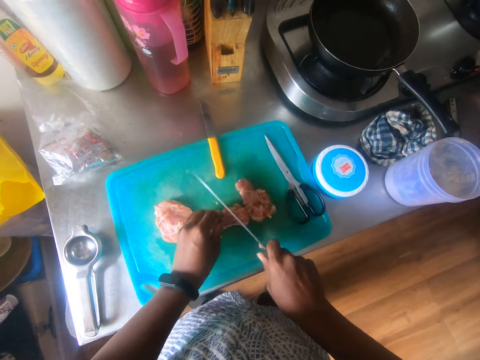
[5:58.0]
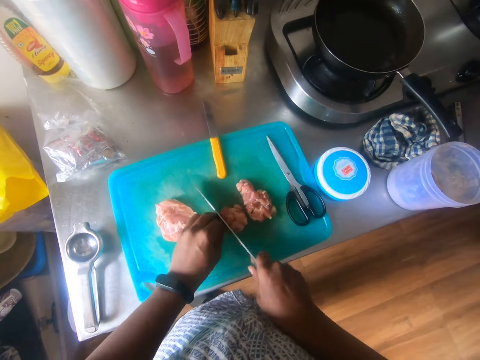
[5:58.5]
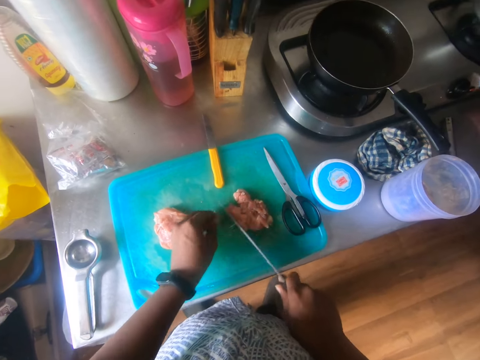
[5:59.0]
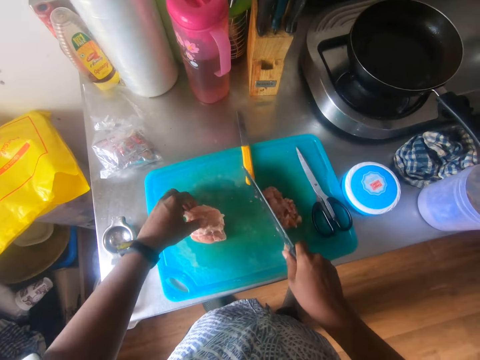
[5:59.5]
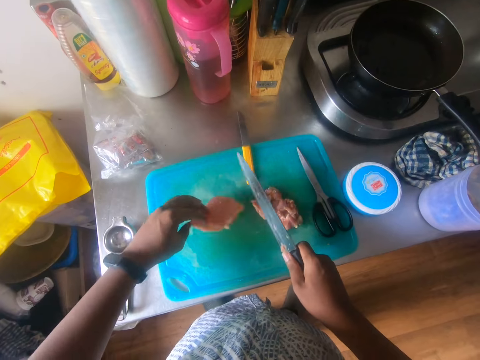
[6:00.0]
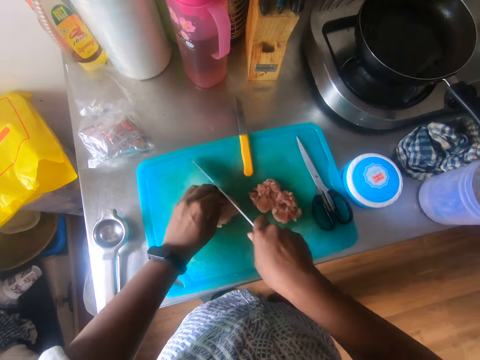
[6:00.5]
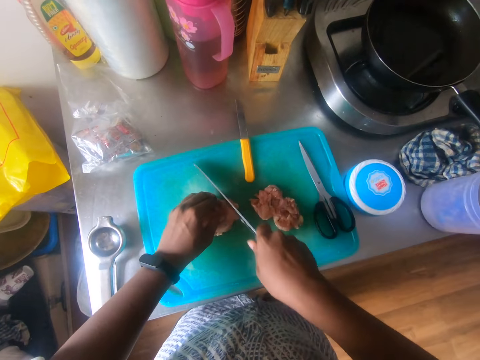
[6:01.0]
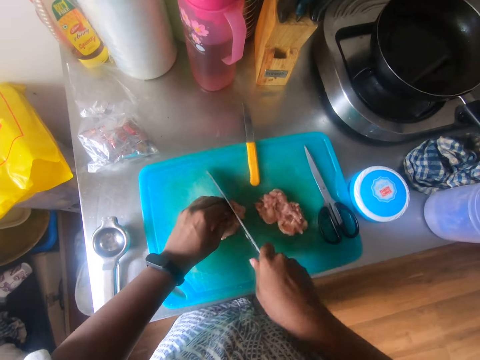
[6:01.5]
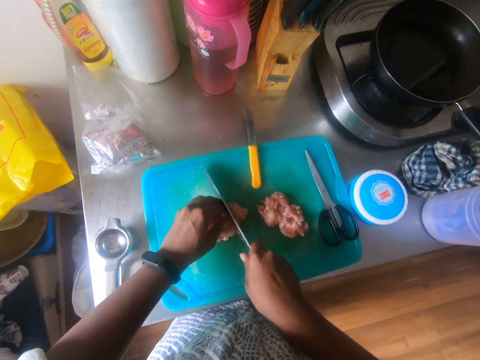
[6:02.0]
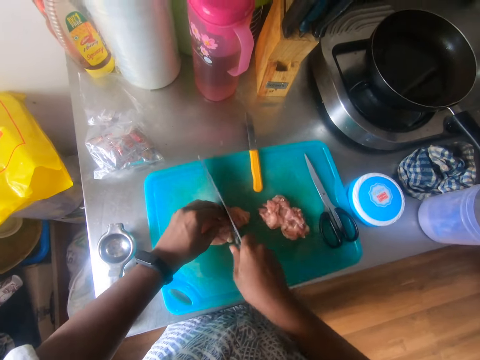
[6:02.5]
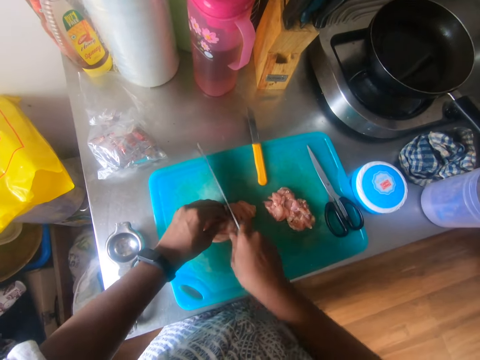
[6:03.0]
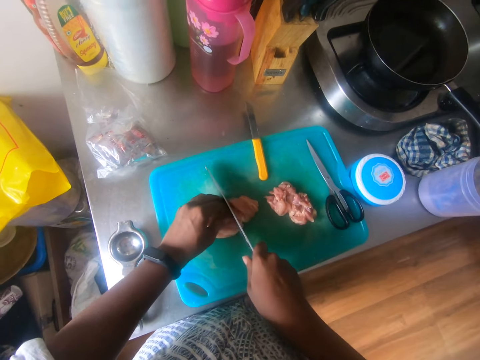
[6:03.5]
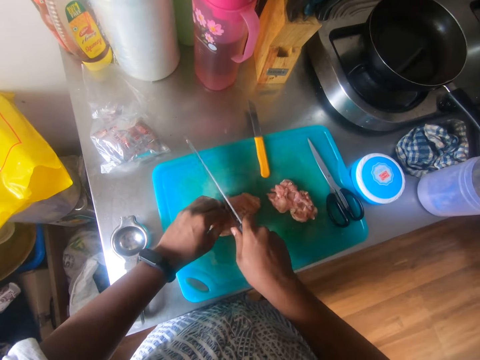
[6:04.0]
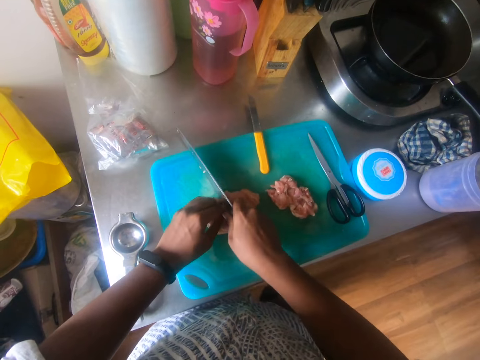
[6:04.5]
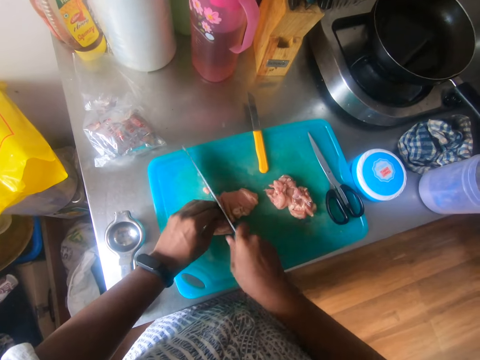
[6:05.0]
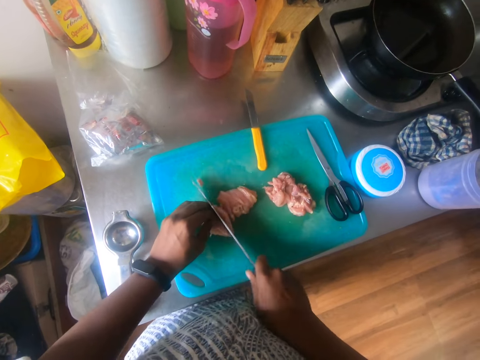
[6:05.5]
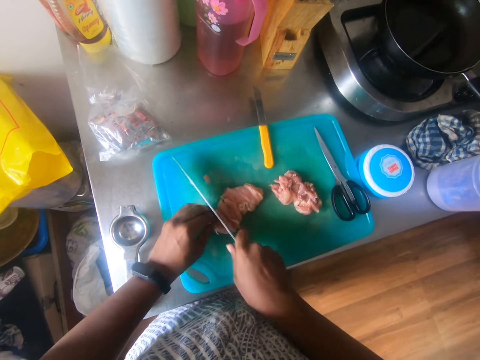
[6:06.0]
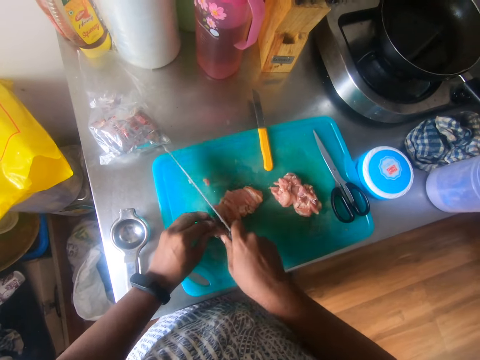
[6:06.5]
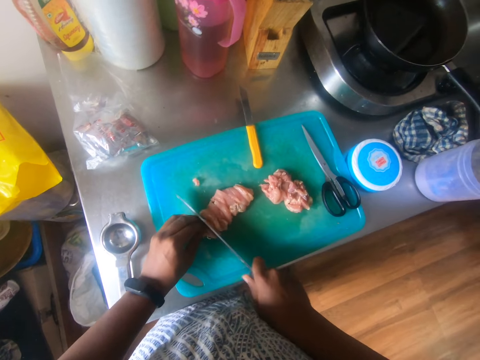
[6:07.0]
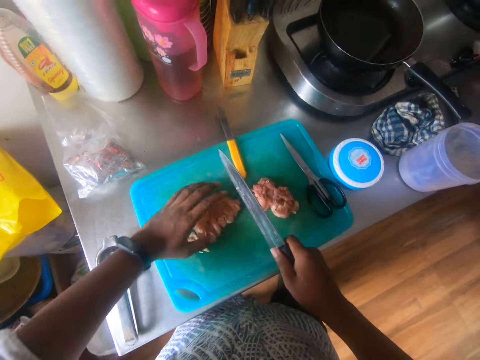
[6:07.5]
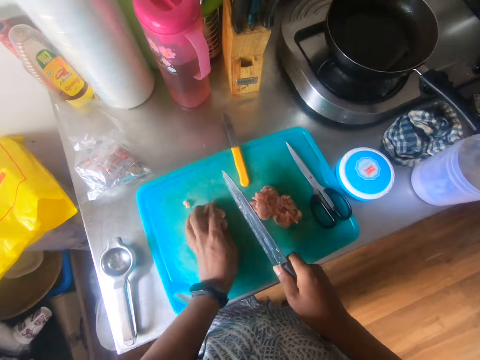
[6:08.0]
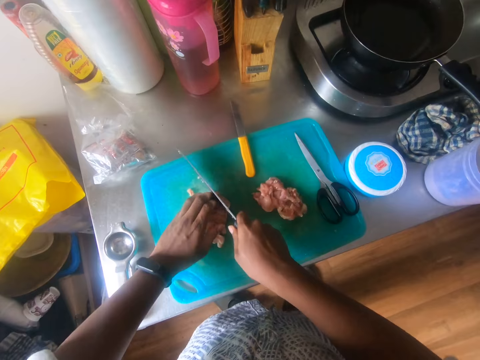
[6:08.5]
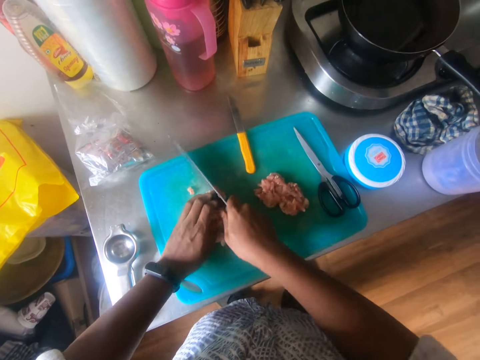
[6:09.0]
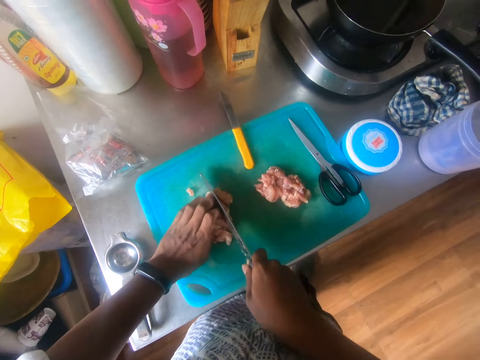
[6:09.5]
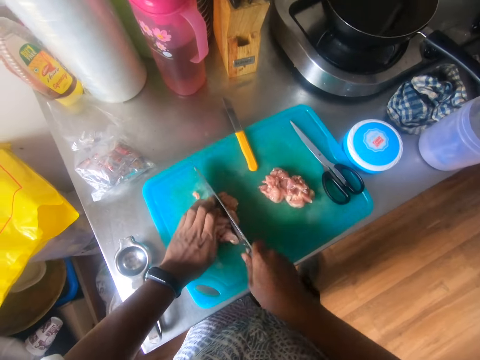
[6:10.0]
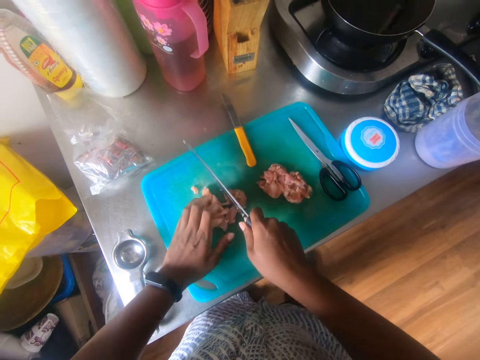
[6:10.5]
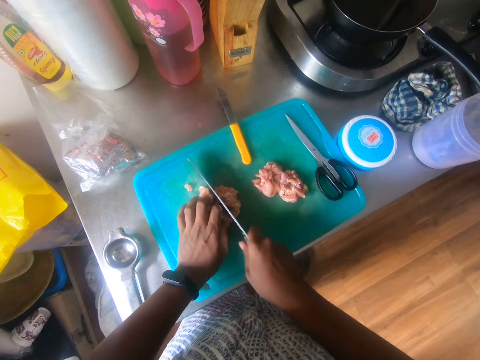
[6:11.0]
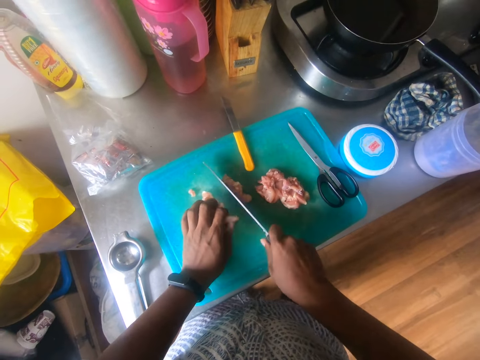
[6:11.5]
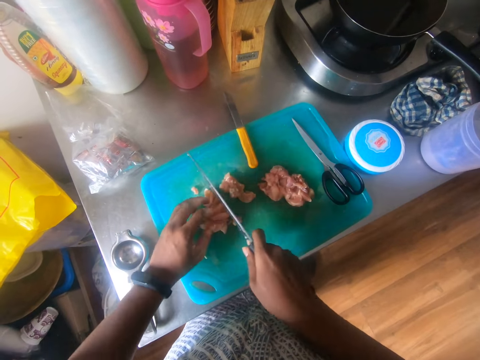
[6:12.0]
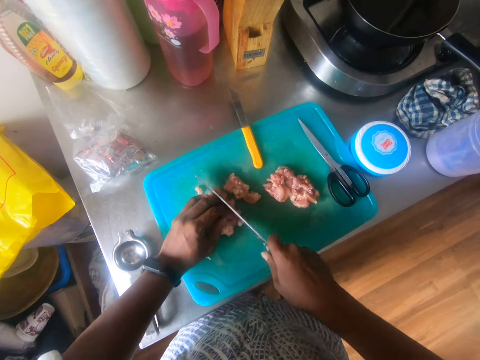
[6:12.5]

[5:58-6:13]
The camera wearer picks up a piece of meat on the chopping board with his left hand. He turns the meat. He cuts the piece of meat on the chopping board with the knife in his right hand. He holds the meat. He cuts the meat.

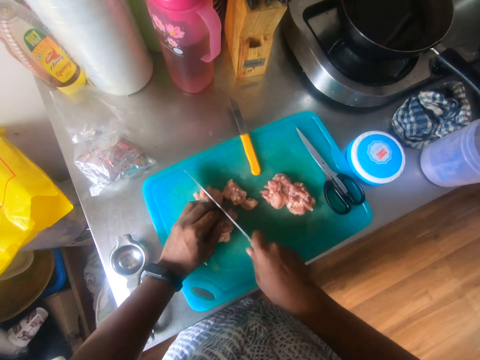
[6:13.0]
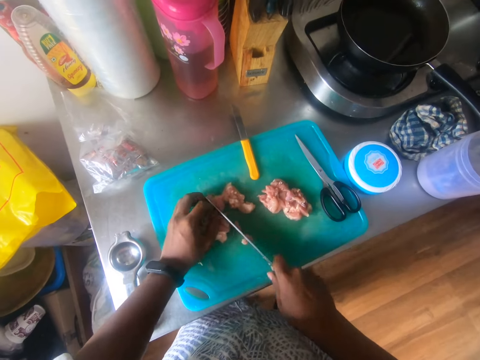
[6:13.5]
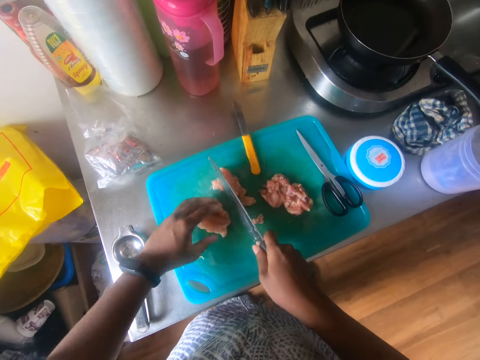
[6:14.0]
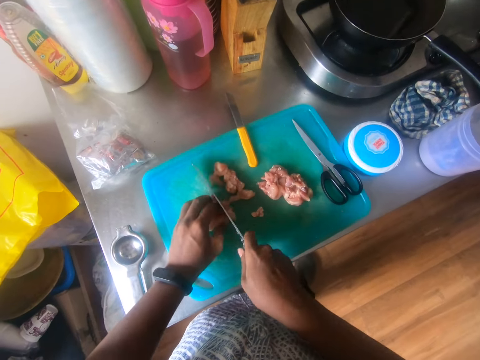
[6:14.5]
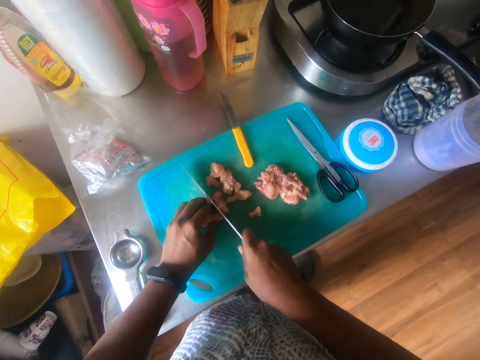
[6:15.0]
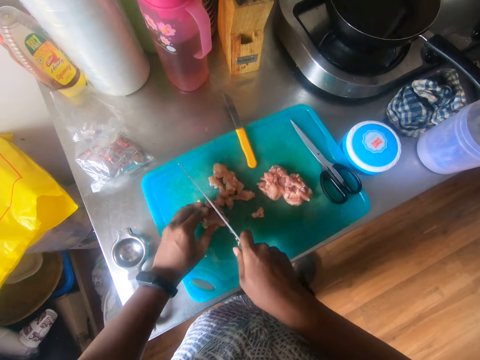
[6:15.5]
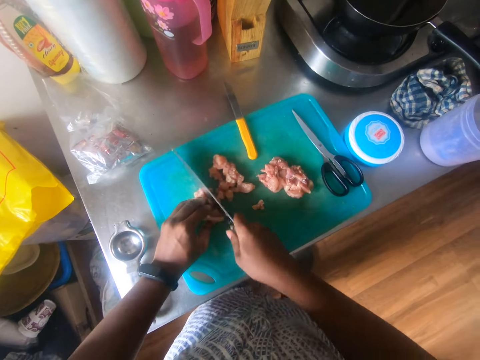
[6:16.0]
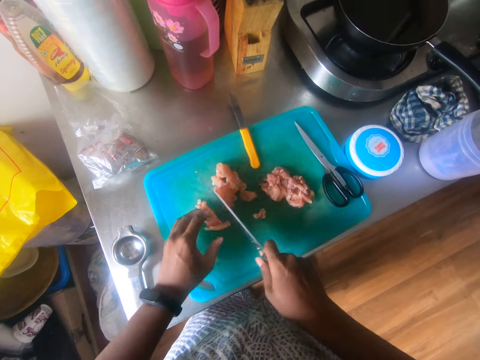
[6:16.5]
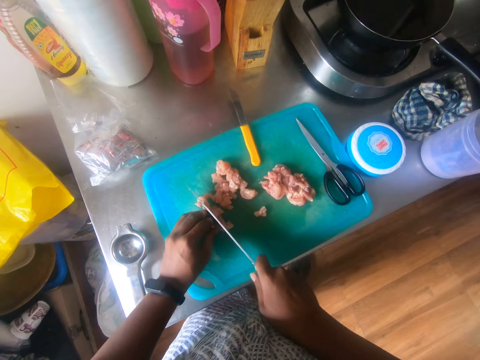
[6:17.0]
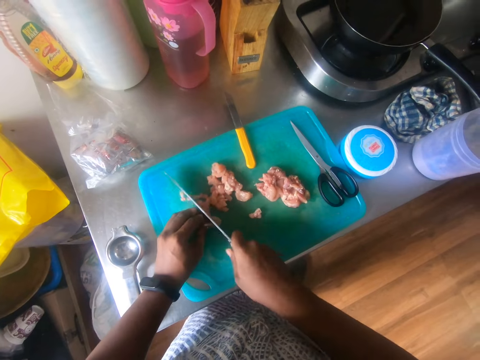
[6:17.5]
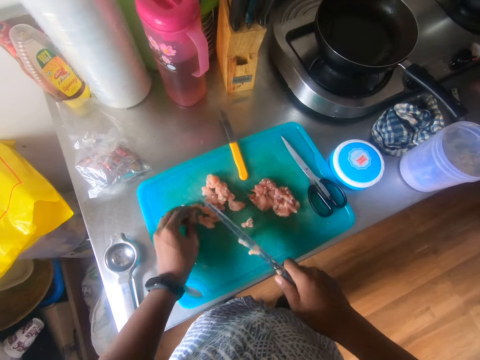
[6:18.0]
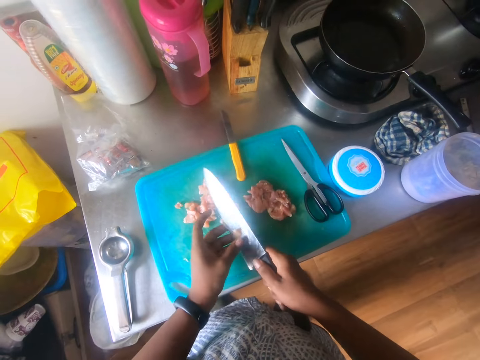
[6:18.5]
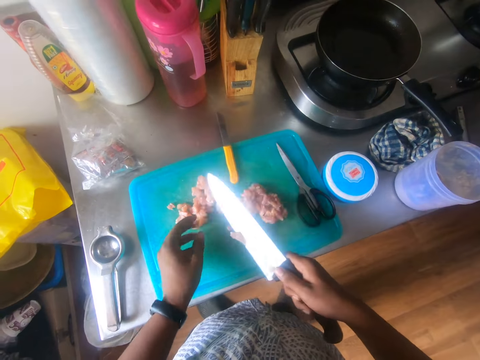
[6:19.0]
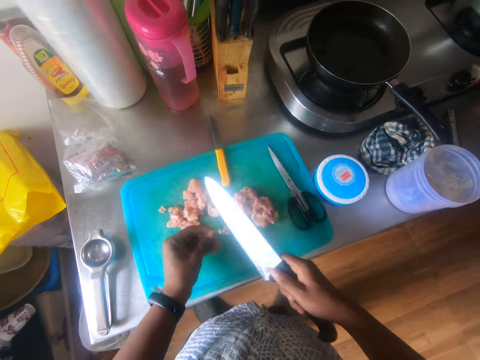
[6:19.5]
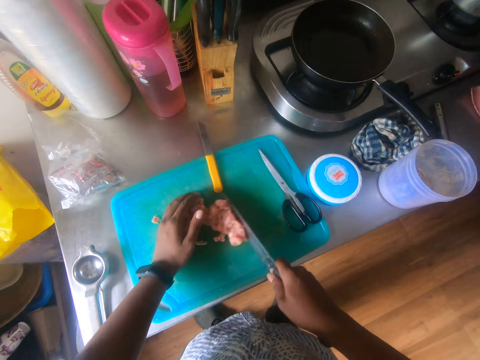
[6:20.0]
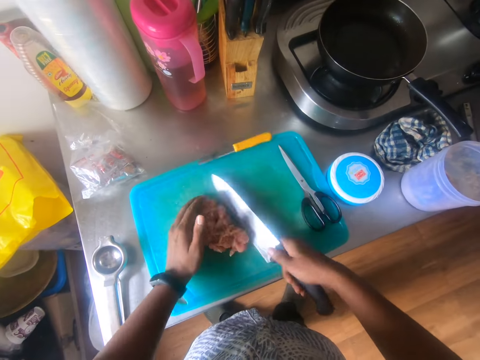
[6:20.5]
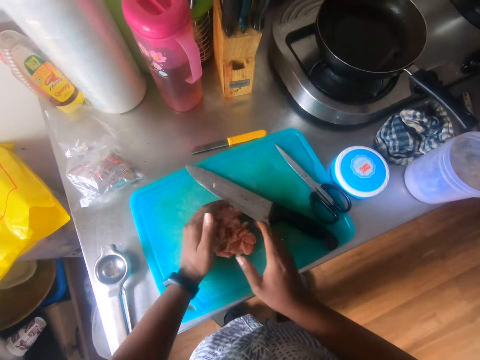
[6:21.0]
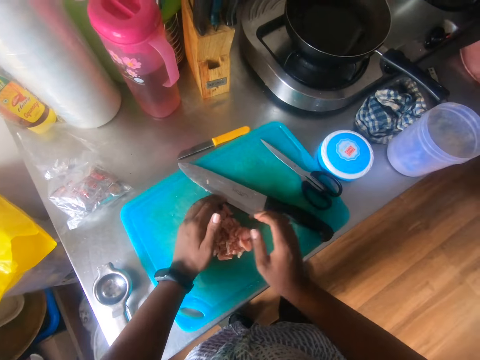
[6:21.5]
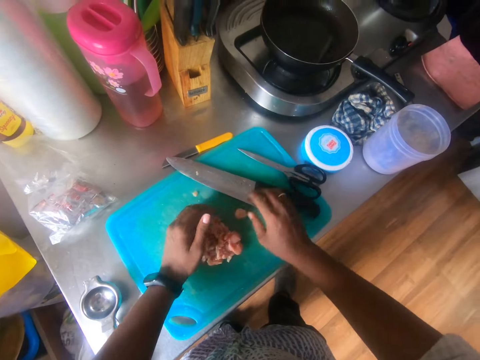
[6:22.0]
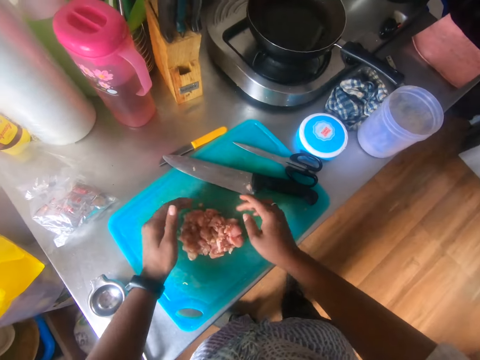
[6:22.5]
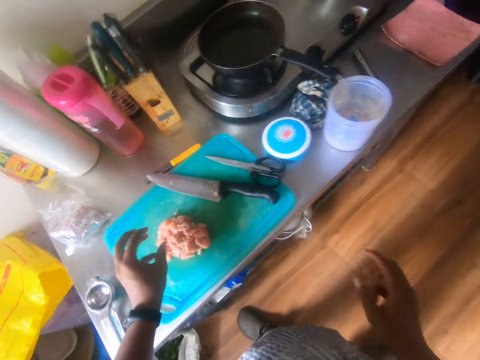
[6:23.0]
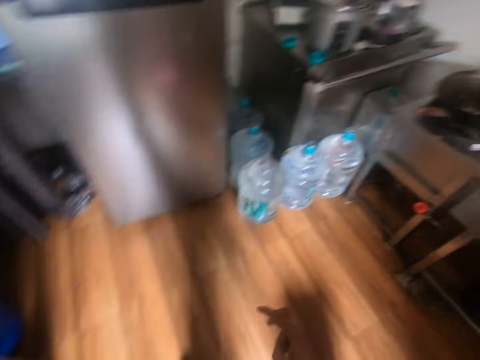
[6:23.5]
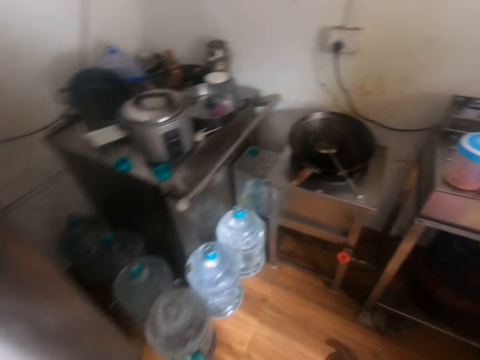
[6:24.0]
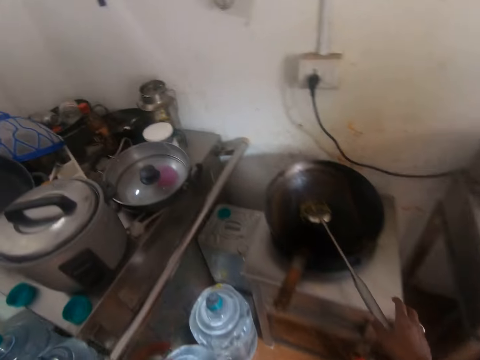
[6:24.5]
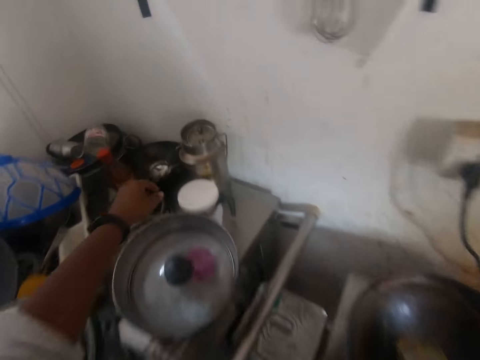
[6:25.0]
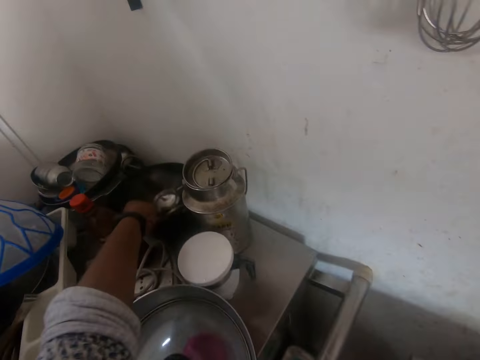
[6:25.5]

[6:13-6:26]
The camera wearer picks up meat on the knife with his left hand. He drops the meat in his left hand on the chopping board. He gathers the meat on the cutting board. He drops the knife in his right hand on the chopping board. He touches the meat on the chopping board with both hands. He moves the knife. He gathers the meat on the cutting board. He walks away from the counter.
